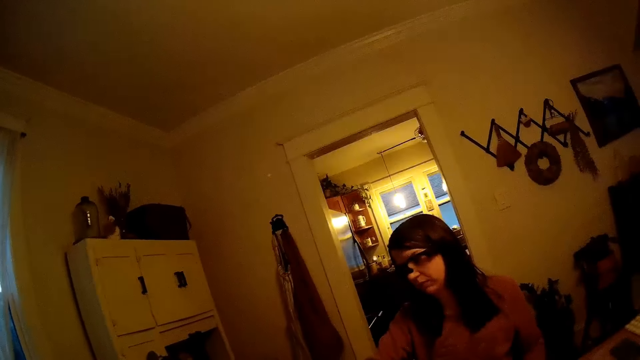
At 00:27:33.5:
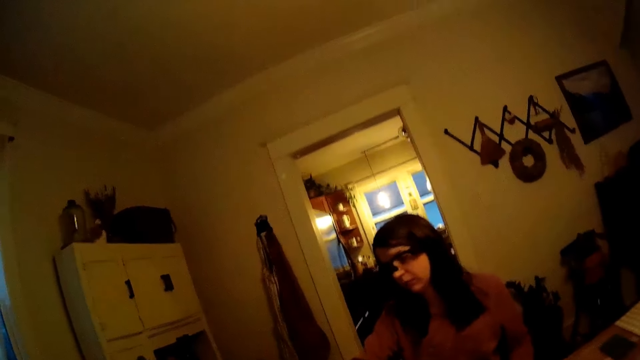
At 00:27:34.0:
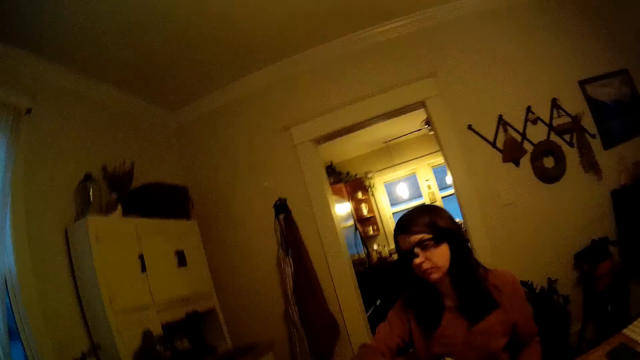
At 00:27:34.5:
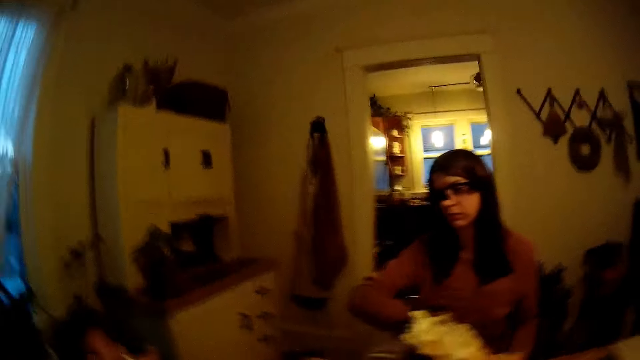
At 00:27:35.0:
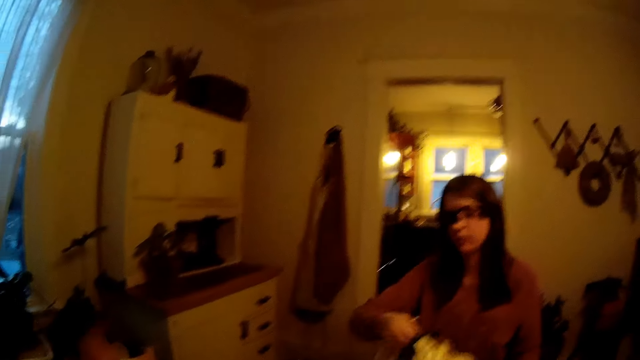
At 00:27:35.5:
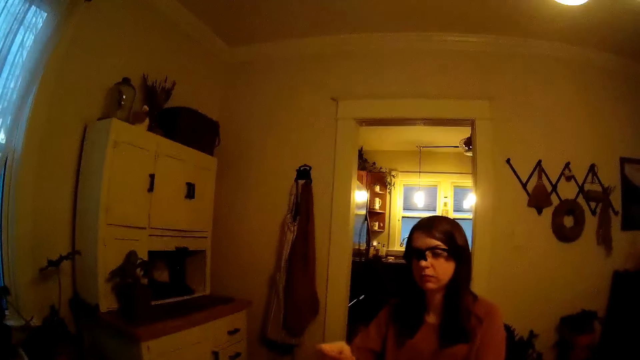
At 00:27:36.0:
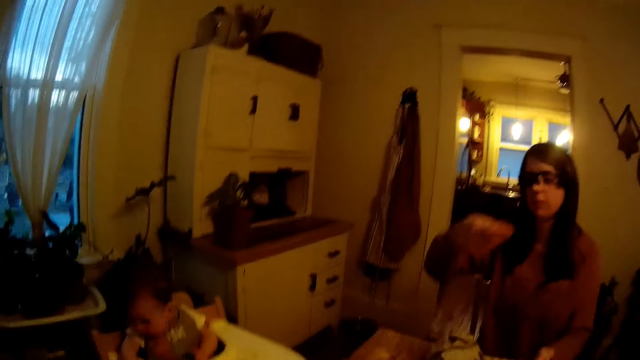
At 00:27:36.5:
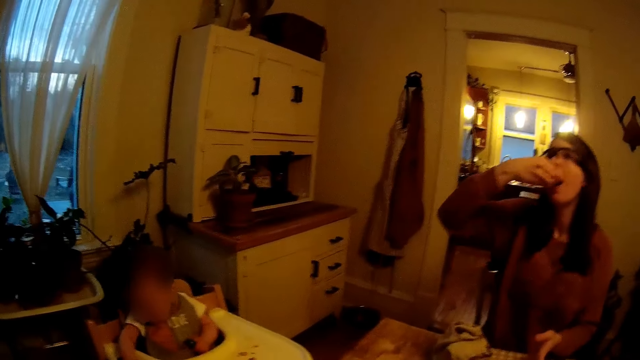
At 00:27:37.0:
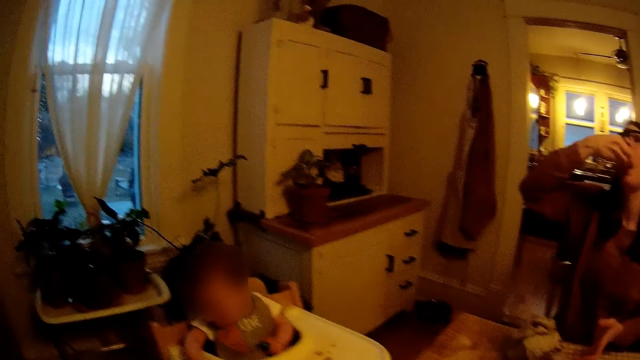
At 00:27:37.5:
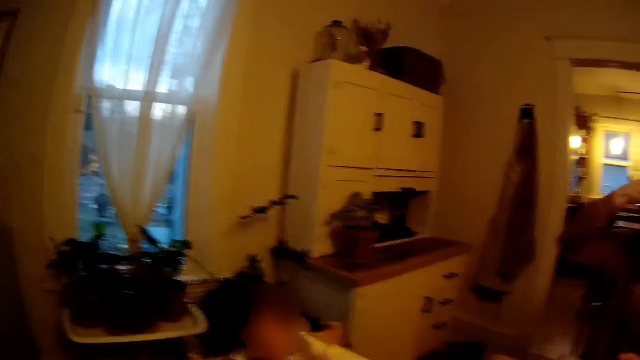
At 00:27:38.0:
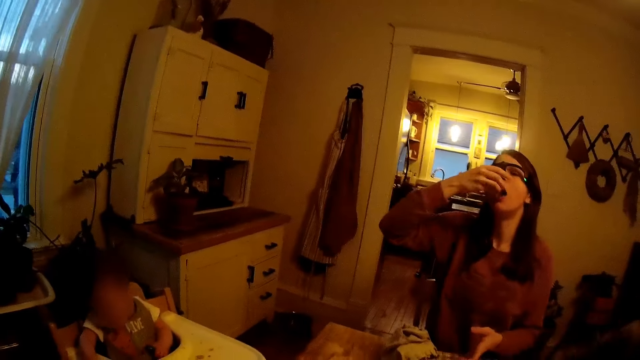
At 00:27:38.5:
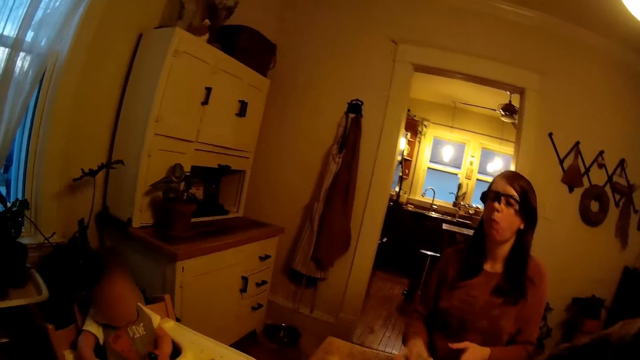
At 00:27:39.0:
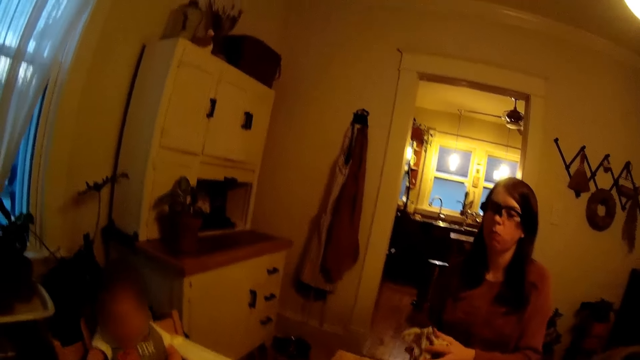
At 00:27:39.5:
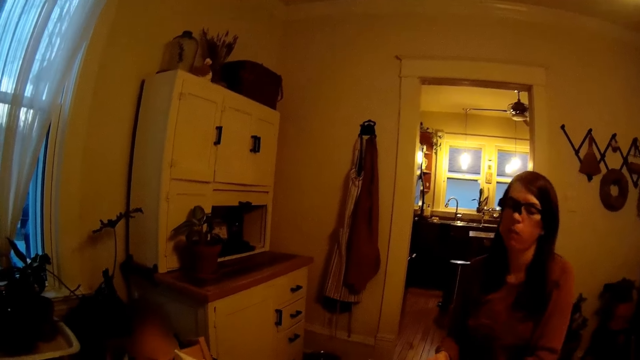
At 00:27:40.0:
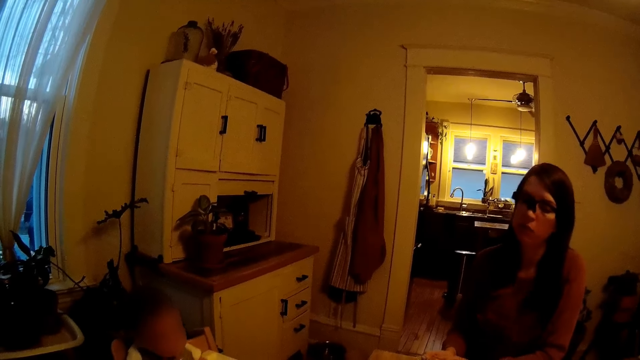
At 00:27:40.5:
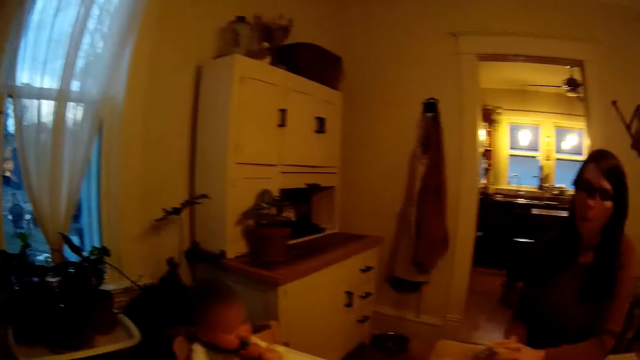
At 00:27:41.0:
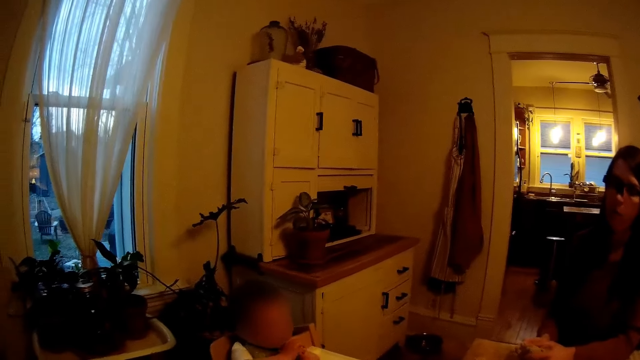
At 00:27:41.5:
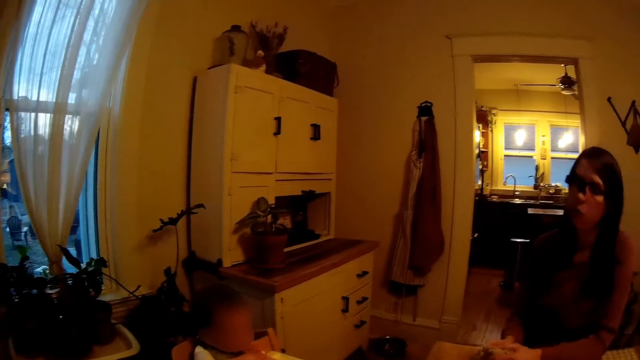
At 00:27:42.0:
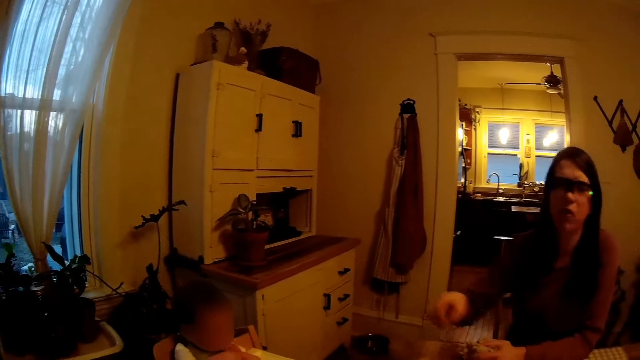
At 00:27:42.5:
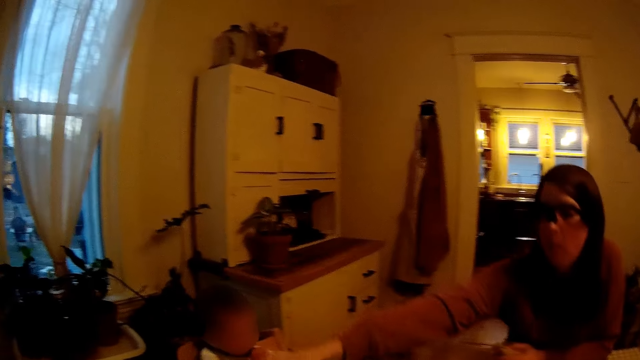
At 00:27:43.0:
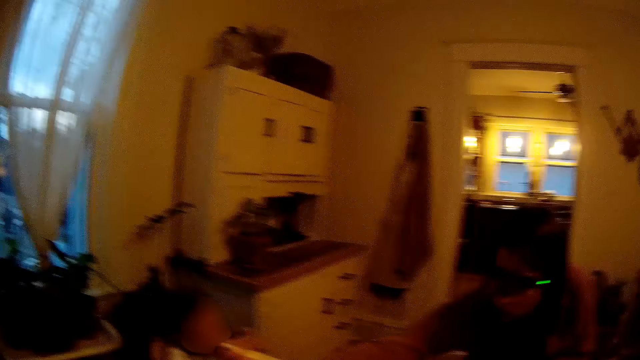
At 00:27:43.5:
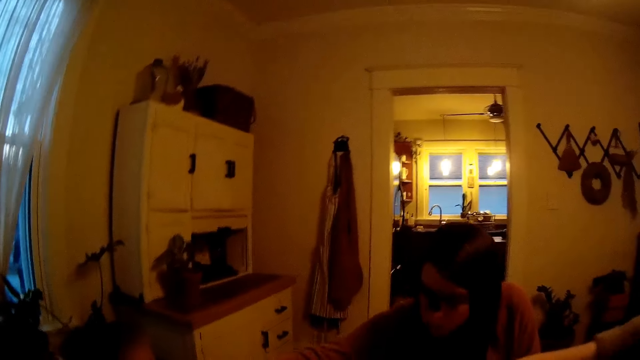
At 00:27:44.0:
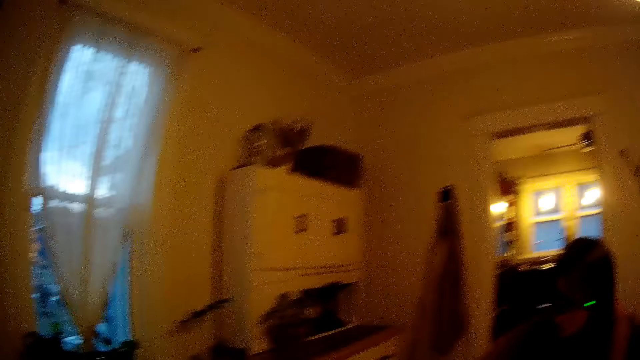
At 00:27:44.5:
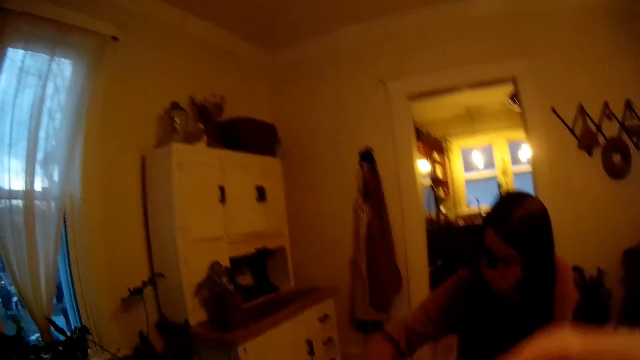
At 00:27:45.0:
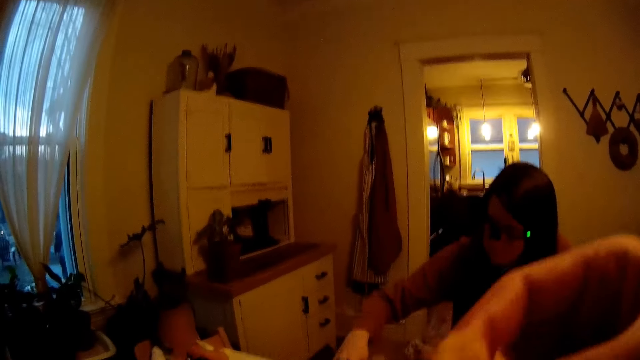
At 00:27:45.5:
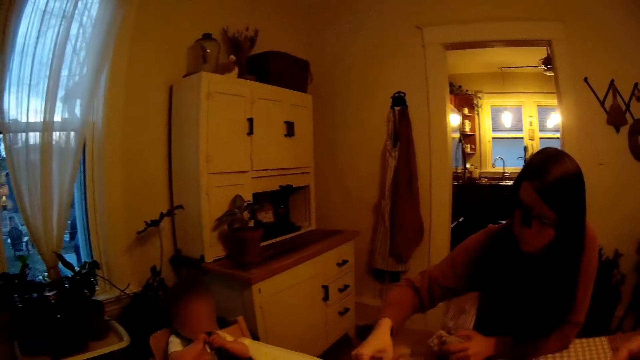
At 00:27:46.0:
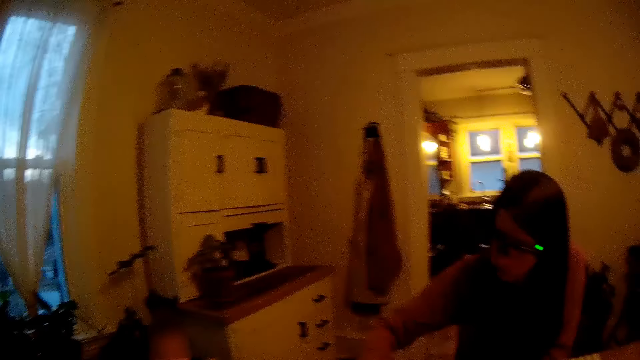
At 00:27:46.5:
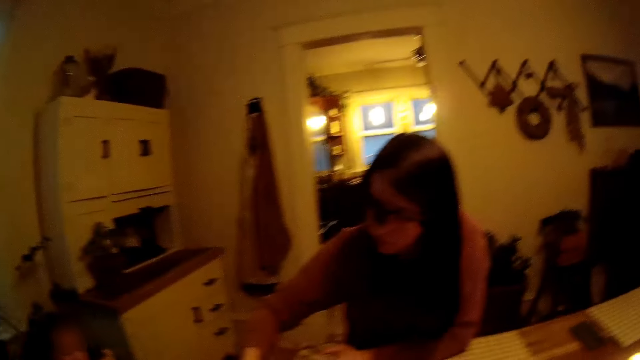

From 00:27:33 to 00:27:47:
The woman removes her right hand from the bag of chips. The camera wearer converses with the woman. The woman eats a chip in her right hand. She squeezes a cloth in her hands. The camera wearer converses with the woman again. The woman stretches her right hand towards a baby.

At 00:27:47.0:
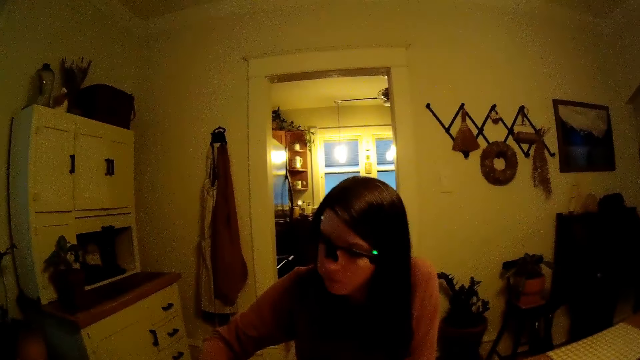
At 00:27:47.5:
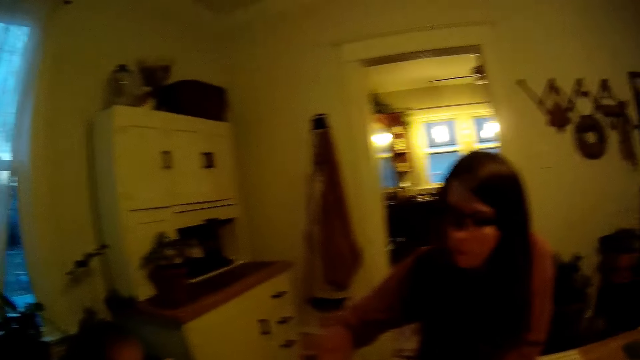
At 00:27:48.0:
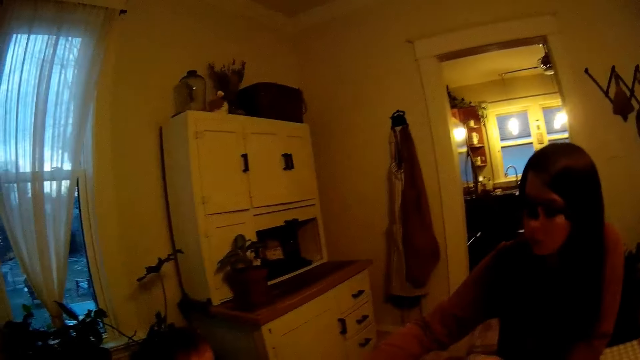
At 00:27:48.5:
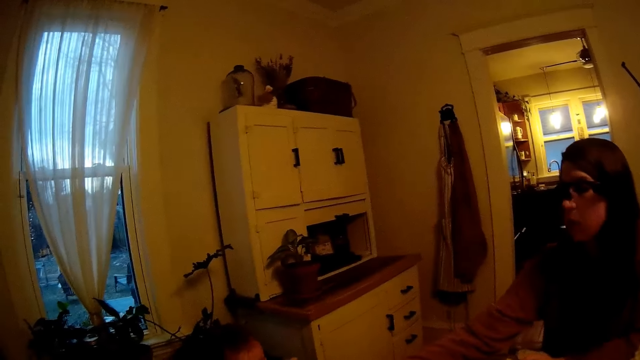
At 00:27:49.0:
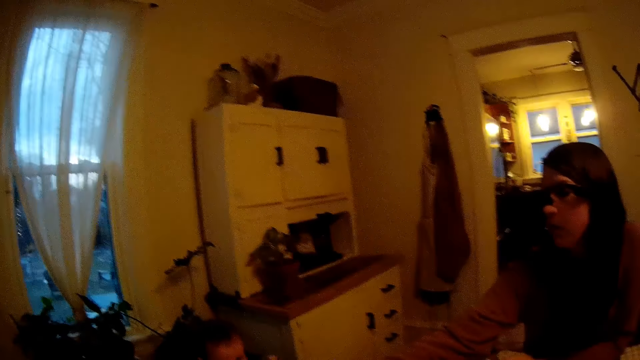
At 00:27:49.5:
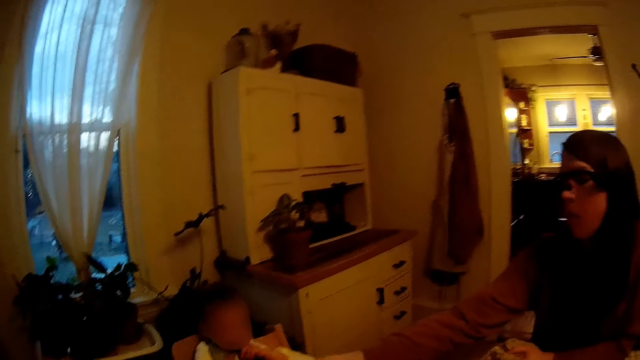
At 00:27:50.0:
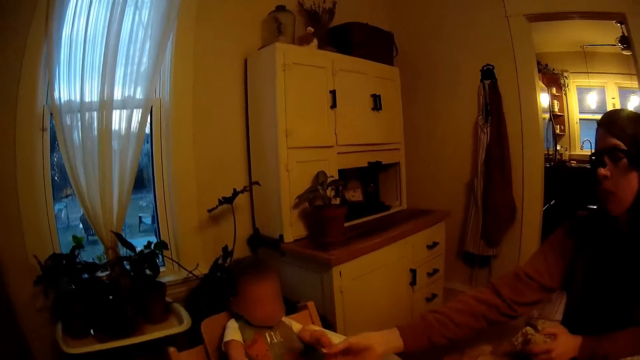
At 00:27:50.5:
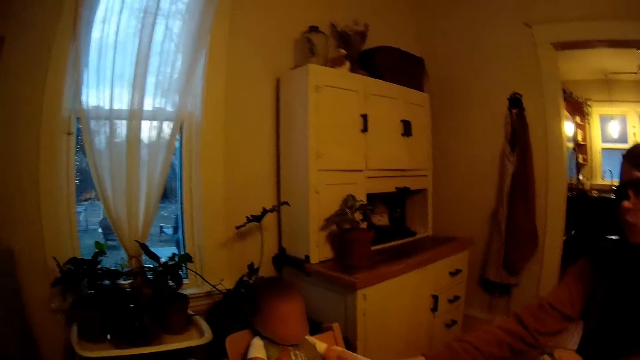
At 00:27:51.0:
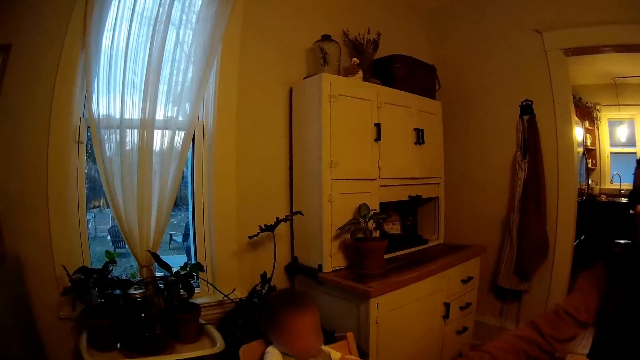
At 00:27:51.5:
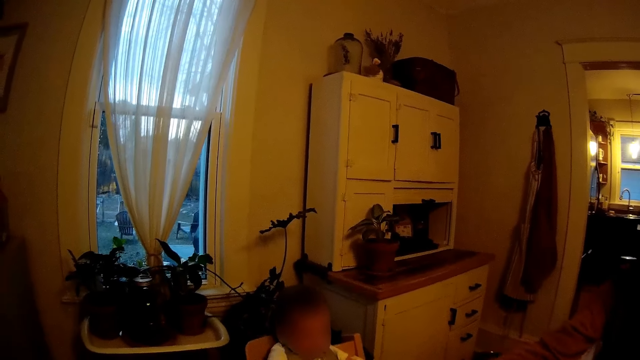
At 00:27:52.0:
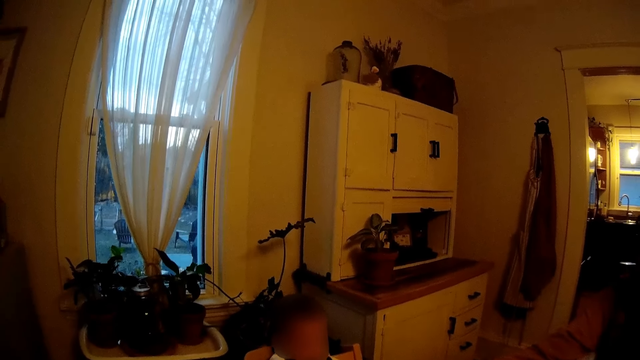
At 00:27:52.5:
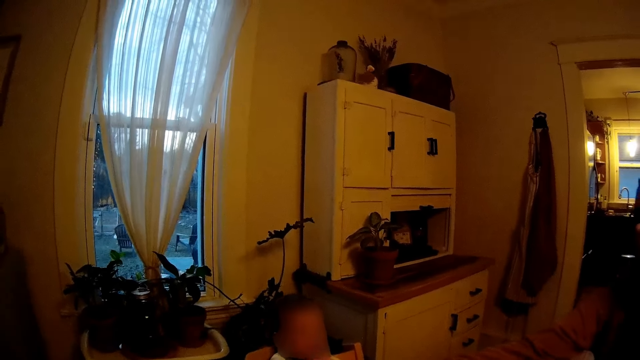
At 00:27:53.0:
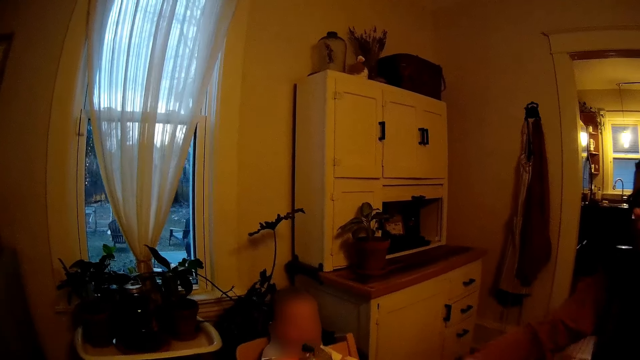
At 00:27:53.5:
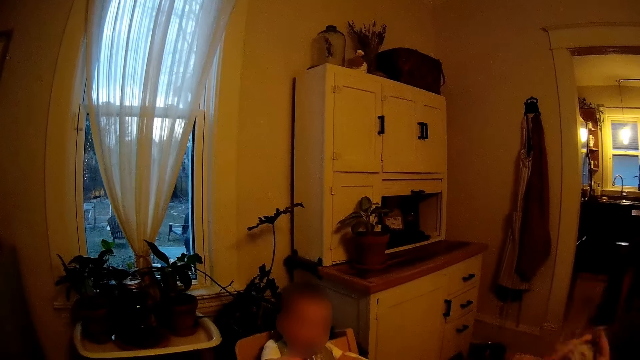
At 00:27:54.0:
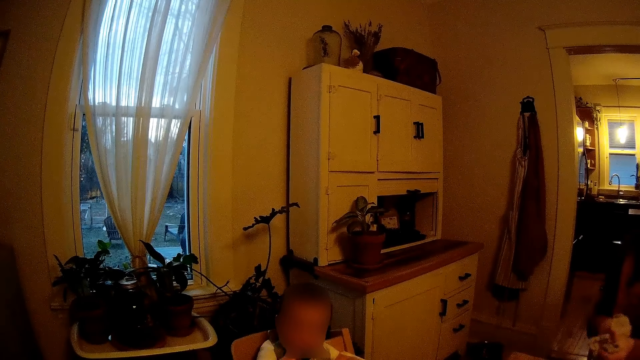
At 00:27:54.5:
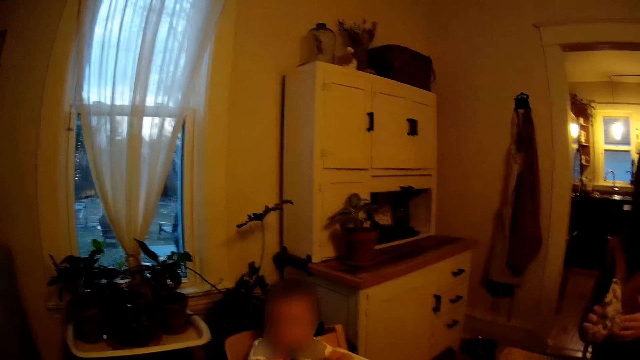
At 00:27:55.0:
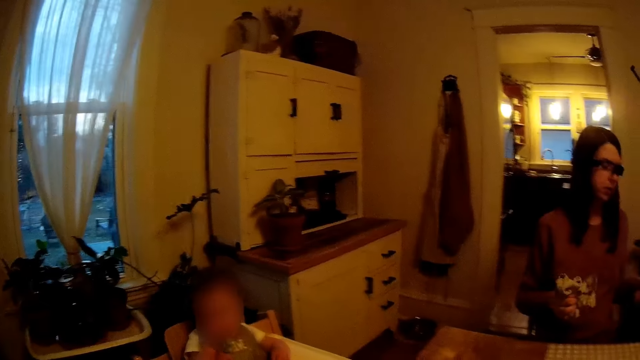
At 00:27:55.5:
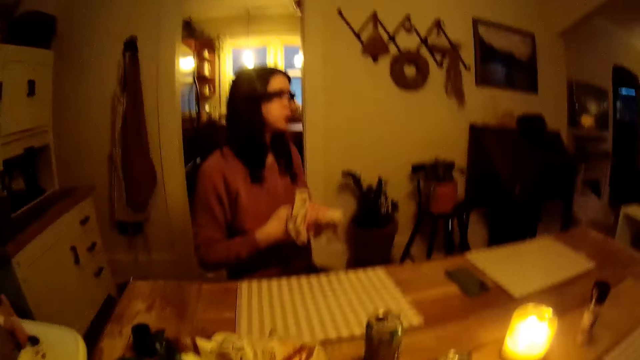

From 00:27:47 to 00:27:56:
The woman hands the baby a chip with her right hand. She squeezes the cloth in her hands. She holds the table cloth.
